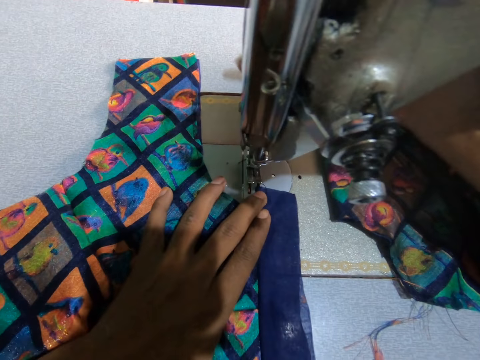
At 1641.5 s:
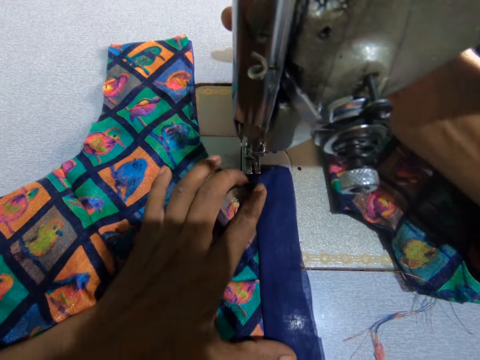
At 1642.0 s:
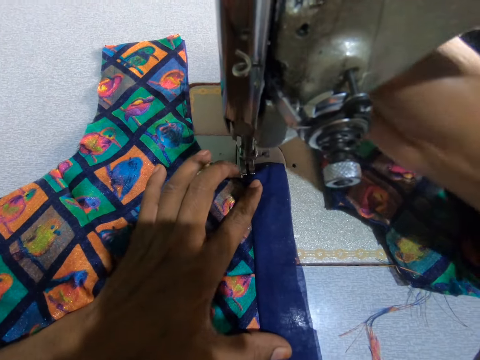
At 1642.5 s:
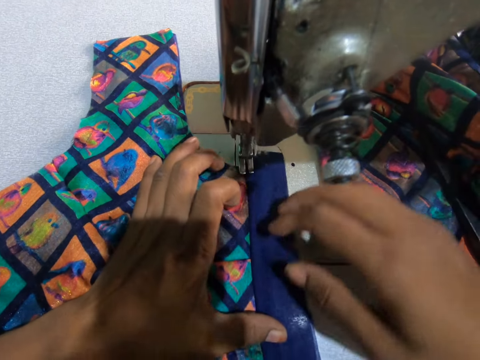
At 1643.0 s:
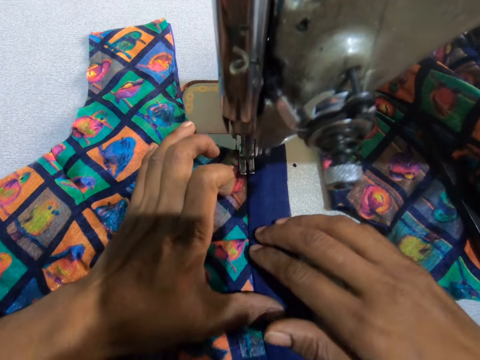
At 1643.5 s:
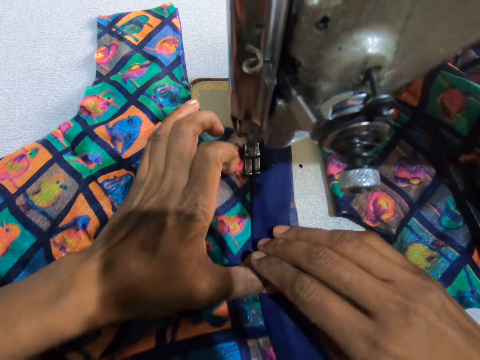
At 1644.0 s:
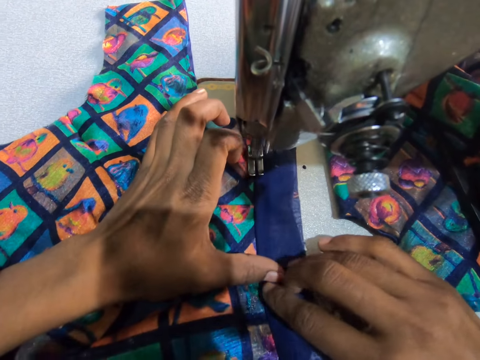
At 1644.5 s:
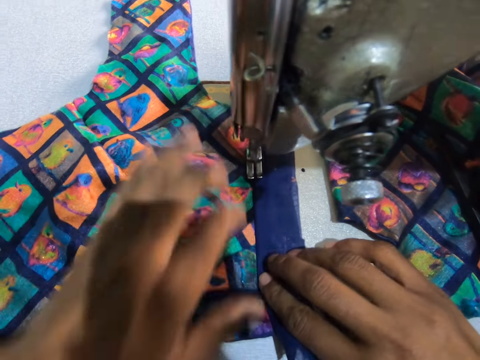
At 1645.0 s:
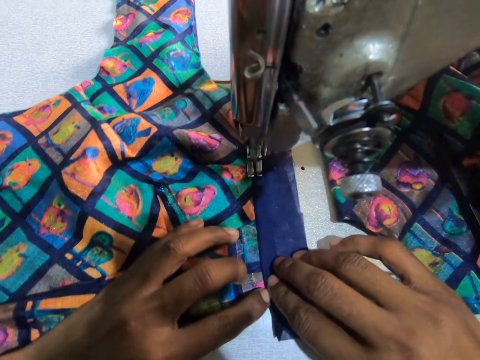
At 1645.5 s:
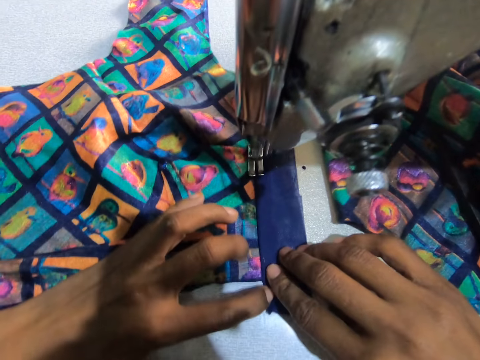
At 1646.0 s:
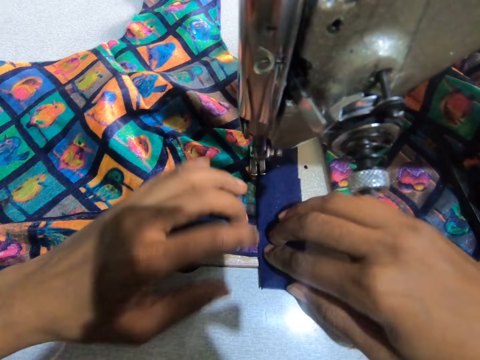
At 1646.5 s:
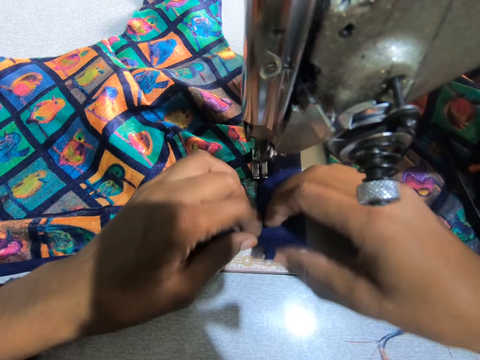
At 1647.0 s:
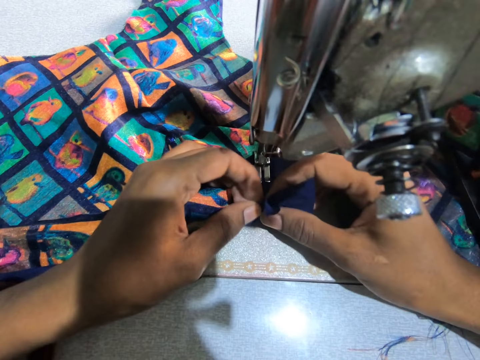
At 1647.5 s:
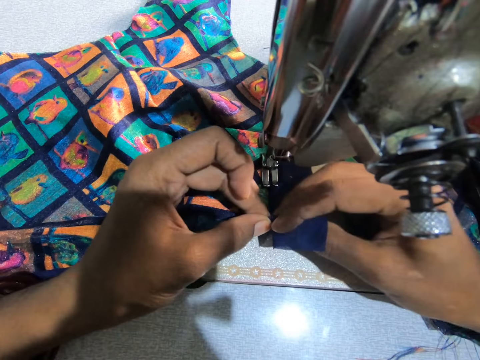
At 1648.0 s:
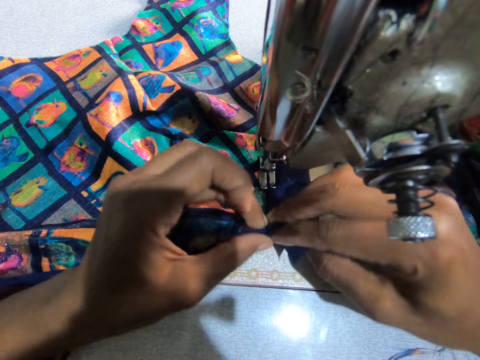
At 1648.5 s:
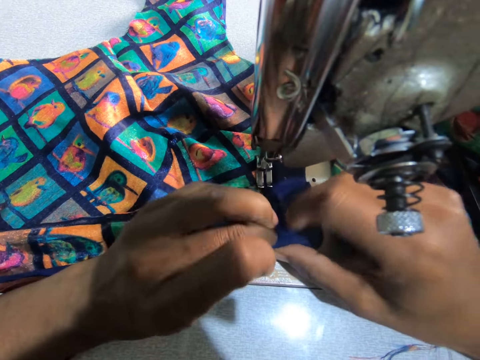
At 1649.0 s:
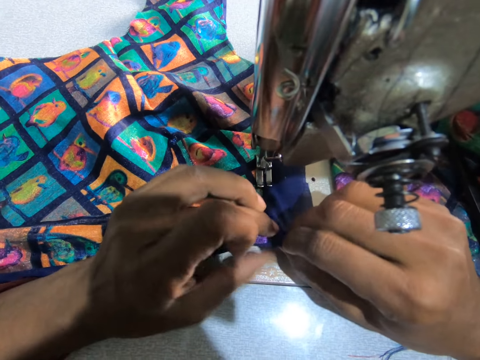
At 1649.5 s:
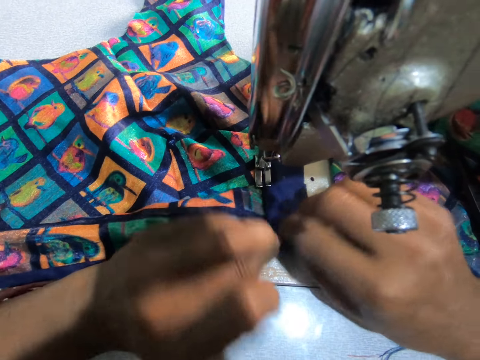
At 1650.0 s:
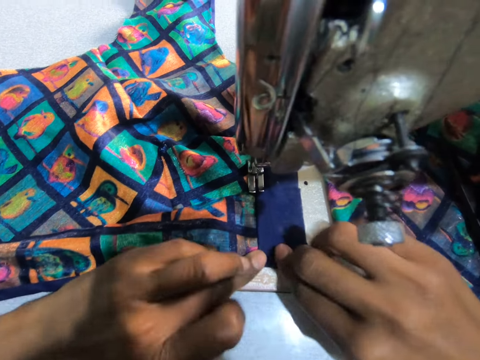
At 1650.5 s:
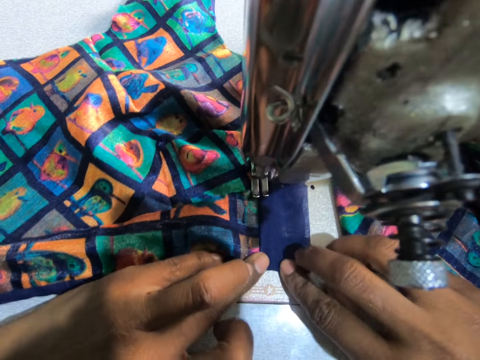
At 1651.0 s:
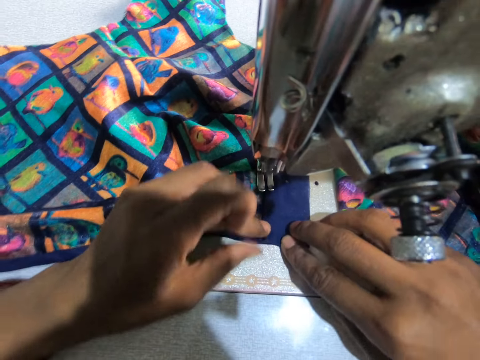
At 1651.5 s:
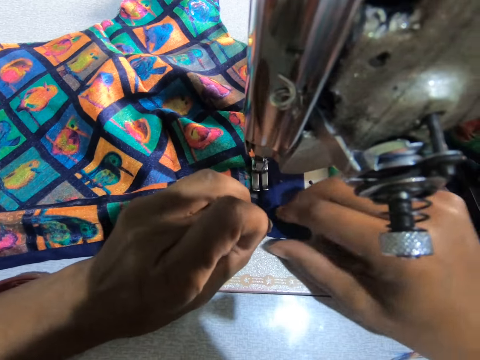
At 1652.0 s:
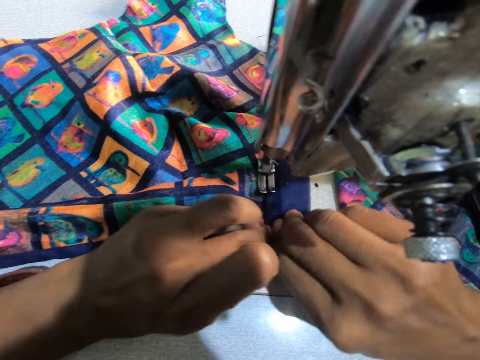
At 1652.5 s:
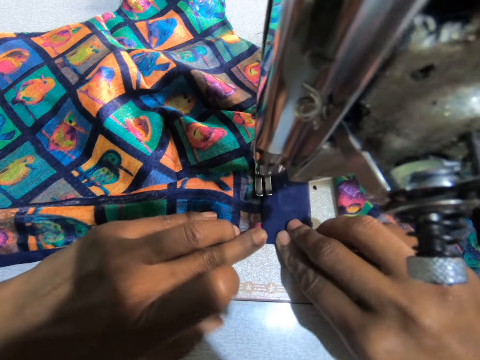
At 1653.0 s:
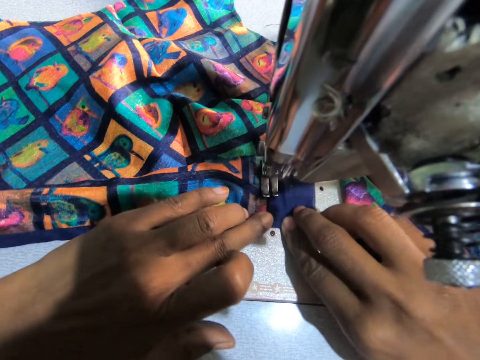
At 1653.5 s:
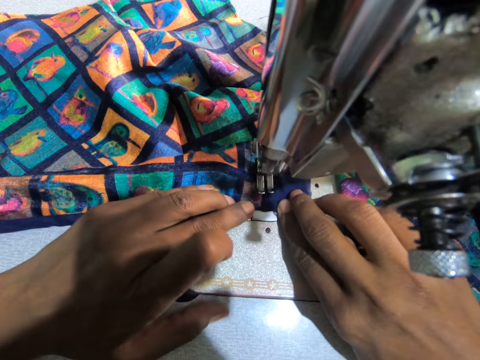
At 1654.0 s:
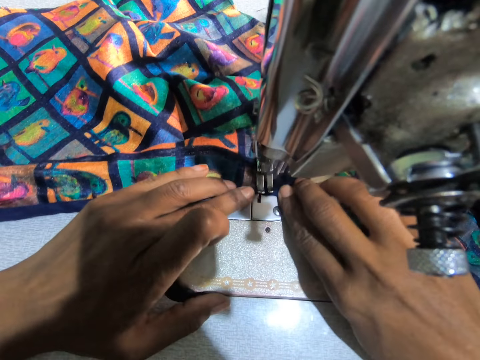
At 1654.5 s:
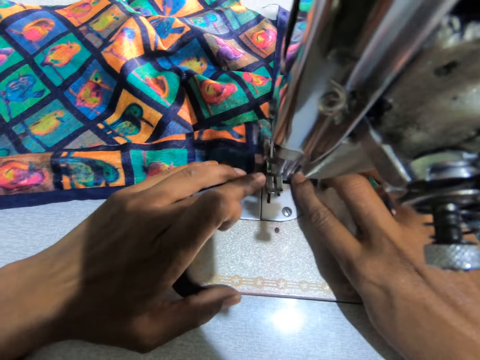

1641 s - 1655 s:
The camera wearer operates the sewing machine. They sew the fabrics with their sewing machine. They fold the fabric. They sew the fabric. They adjust the fabric. They sew the fabric.

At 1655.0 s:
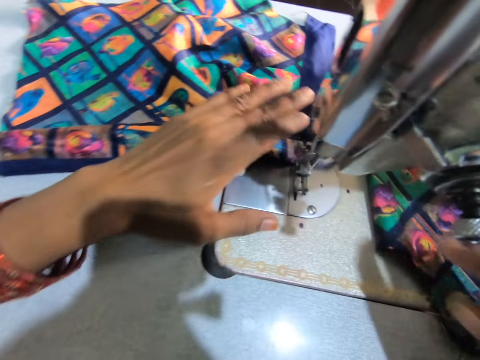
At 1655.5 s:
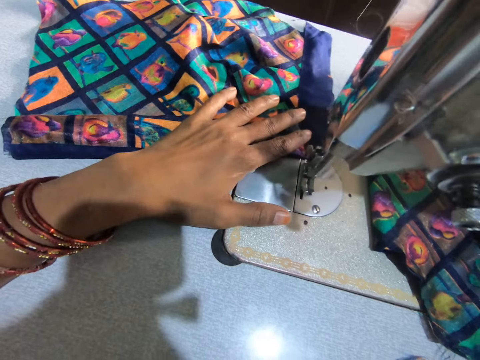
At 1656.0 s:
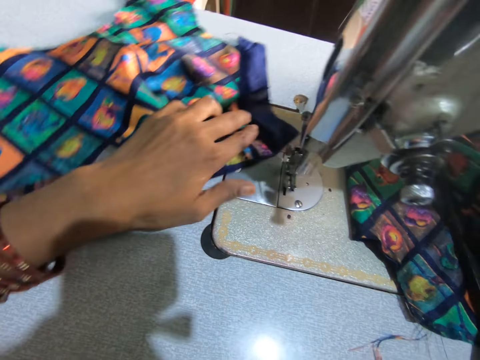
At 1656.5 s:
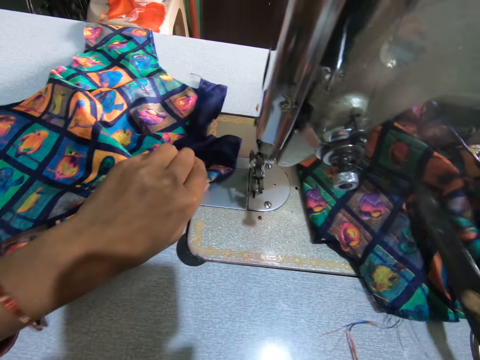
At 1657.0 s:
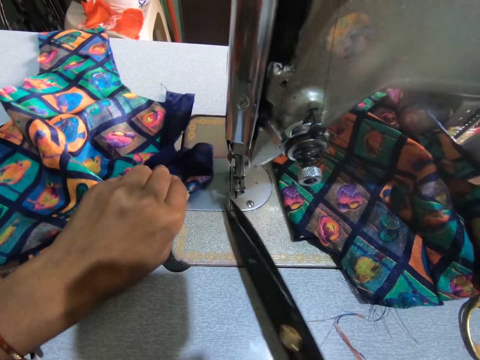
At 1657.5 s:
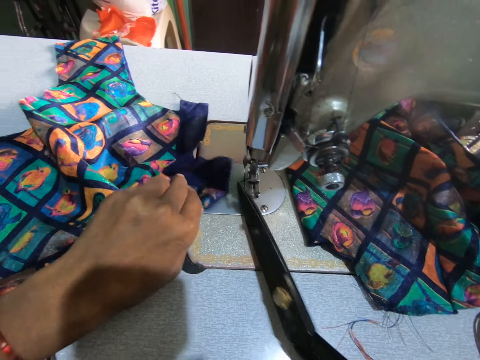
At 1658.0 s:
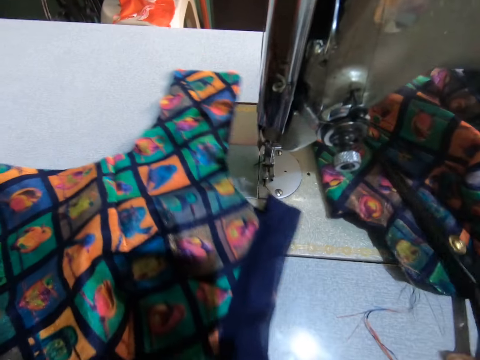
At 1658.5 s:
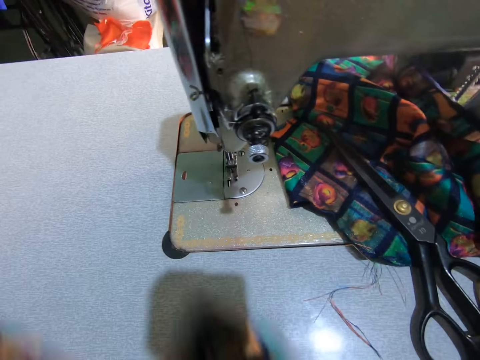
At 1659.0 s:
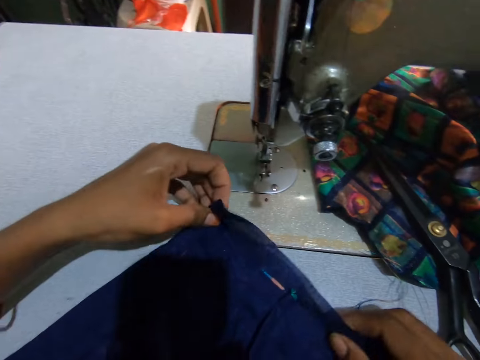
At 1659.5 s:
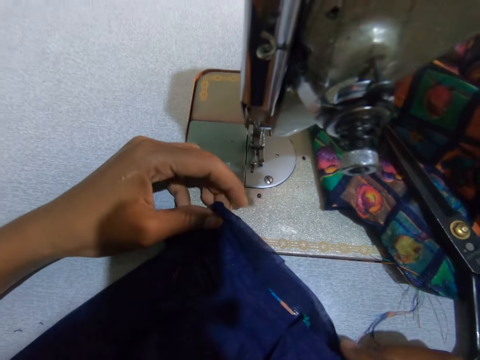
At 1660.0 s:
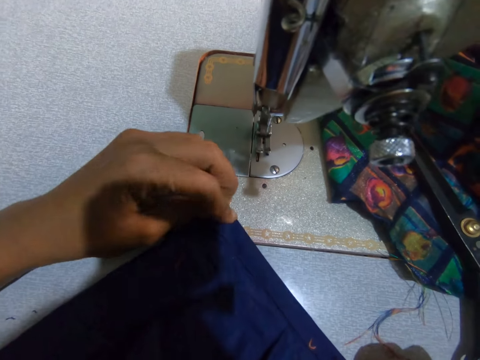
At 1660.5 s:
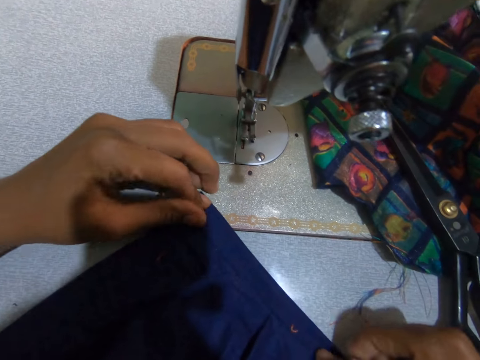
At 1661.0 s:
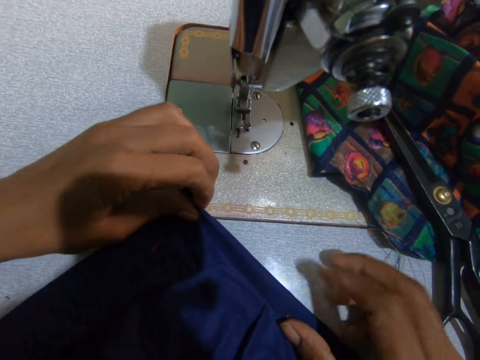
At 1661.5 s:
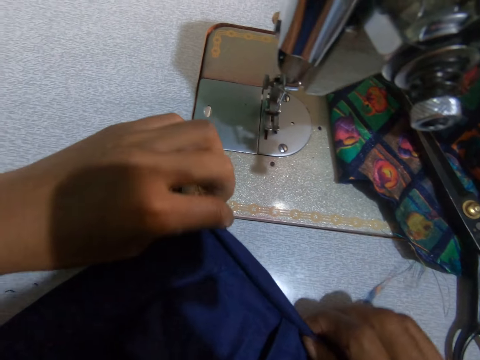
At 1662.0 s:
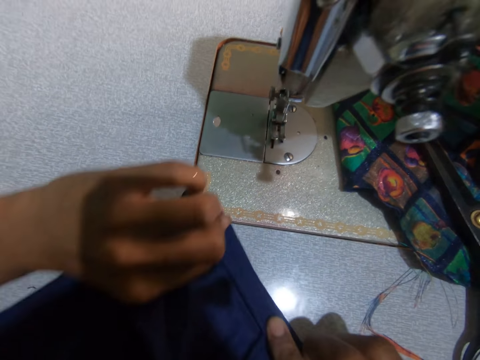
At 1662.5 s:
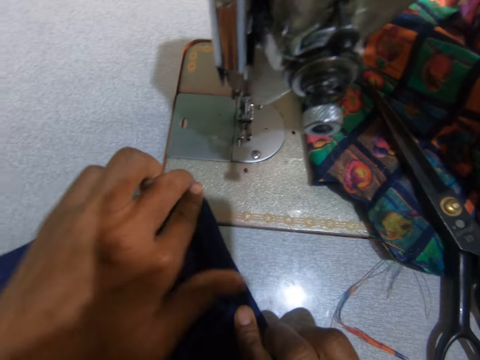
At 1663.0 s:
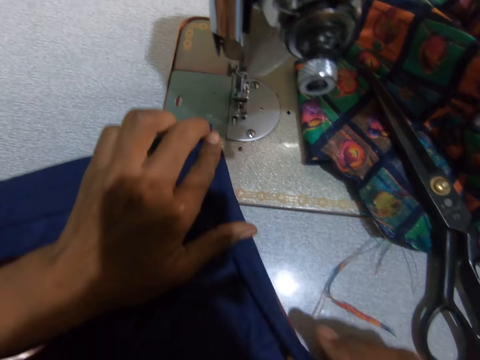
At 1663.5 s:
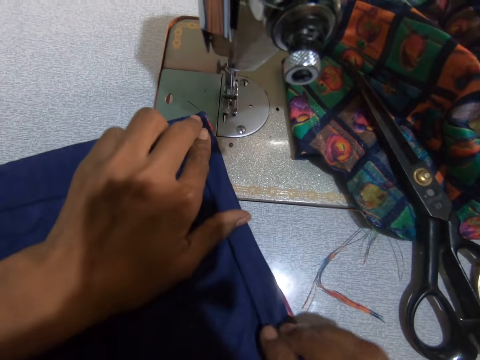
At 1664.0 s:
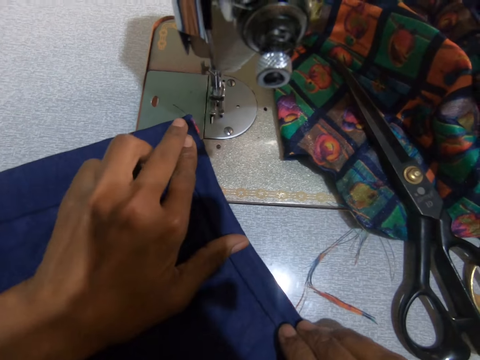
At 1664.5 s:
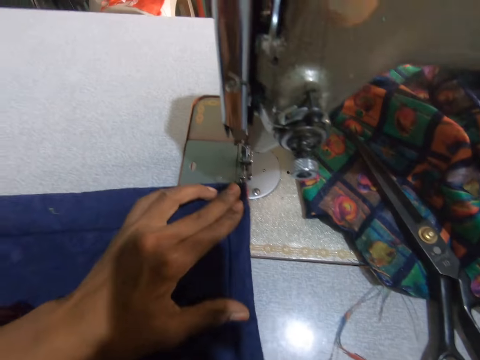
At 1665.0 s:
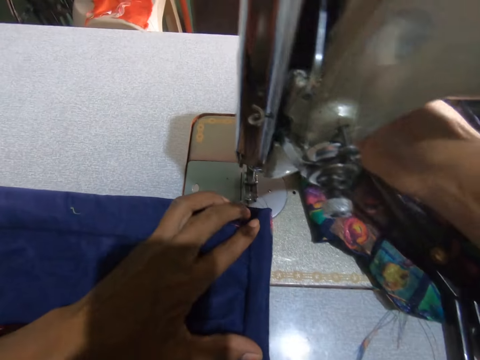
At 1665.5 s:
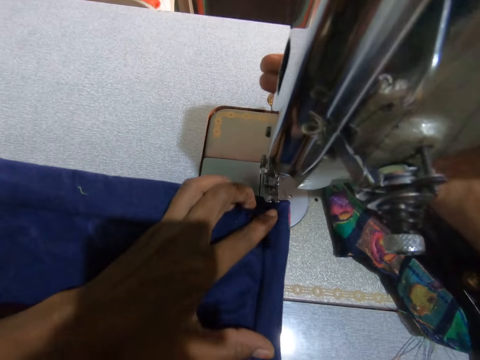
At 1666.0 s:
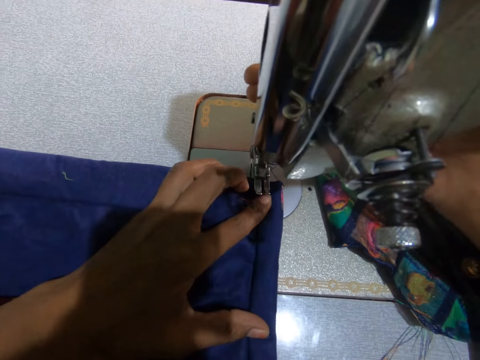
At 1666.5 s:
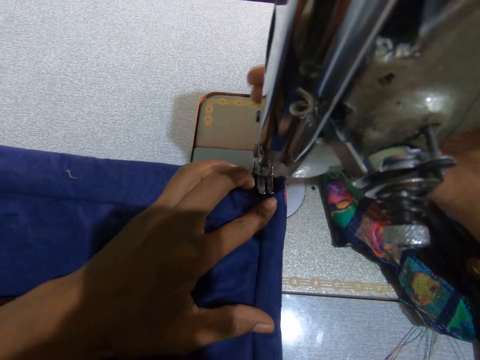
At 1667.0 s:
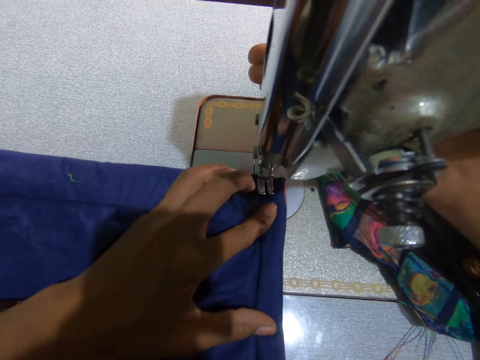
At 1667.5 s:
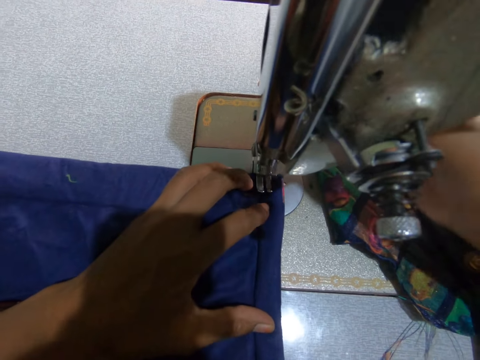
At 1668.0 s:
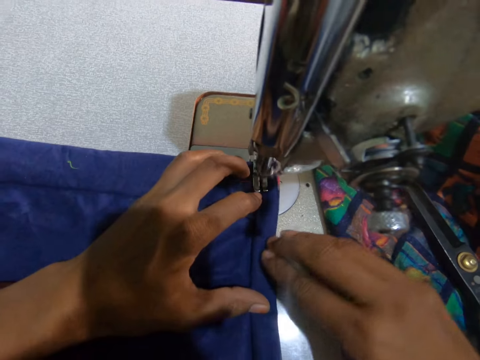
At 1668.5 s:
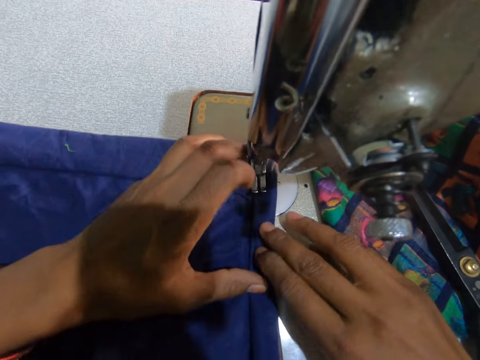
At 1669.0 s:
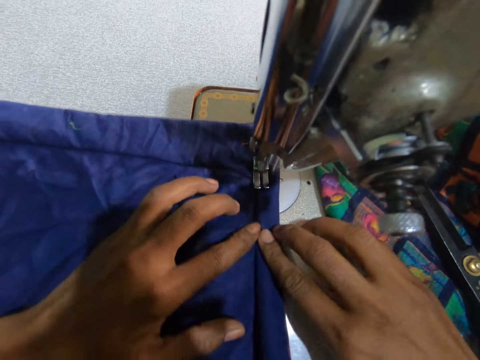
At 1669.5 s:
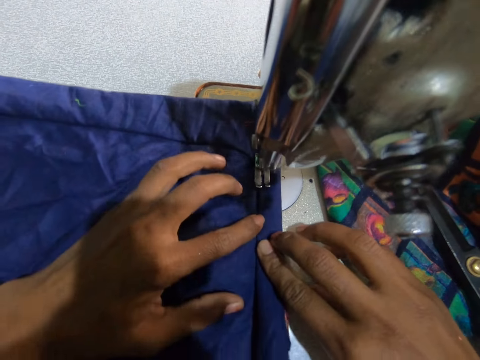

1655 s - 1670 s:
The camera wearer picks up the scissors. They carry the scissors on the sewing machine table. They cut the sewing thread from the sewing machine with the scissors. They pull the fabric. They place the scissors on the table and turn the fabric. They fold the fabric. They move the fabric towards the sewing machine. They operate the sewing machine. They sew the fabrics with their sewing machine. They hold the fabric with both hands.
